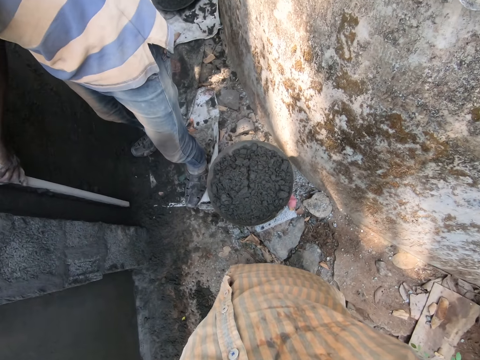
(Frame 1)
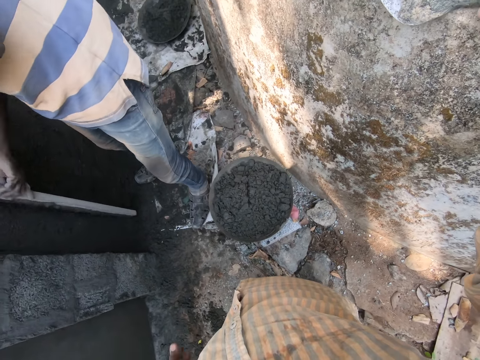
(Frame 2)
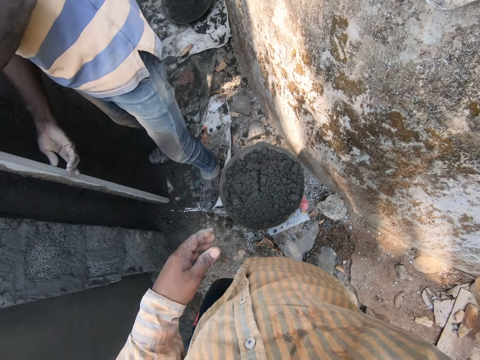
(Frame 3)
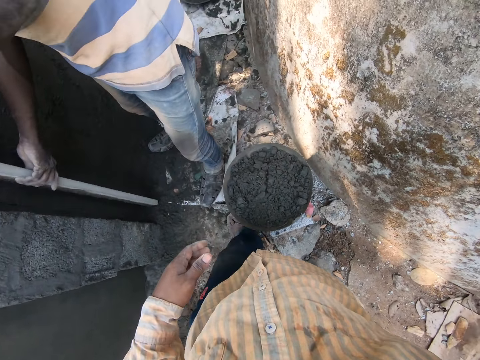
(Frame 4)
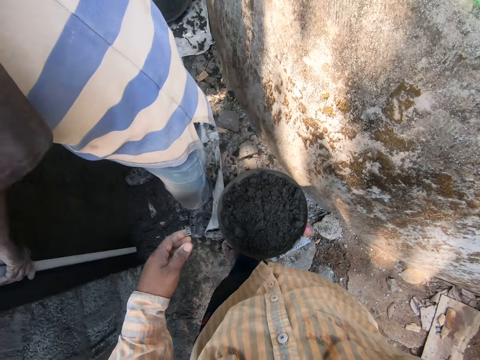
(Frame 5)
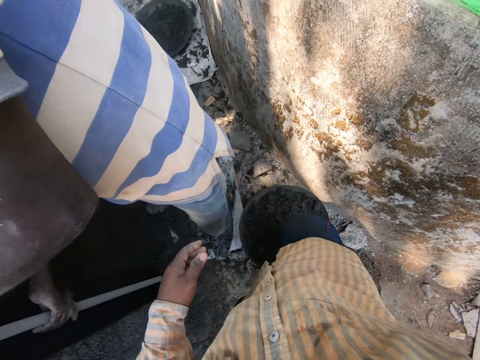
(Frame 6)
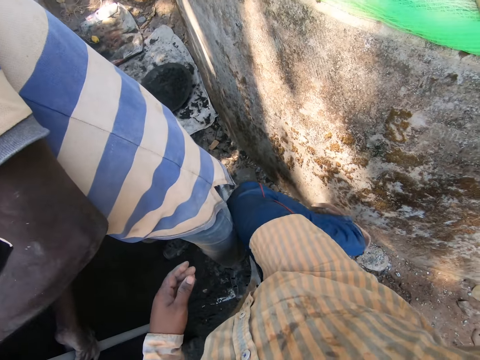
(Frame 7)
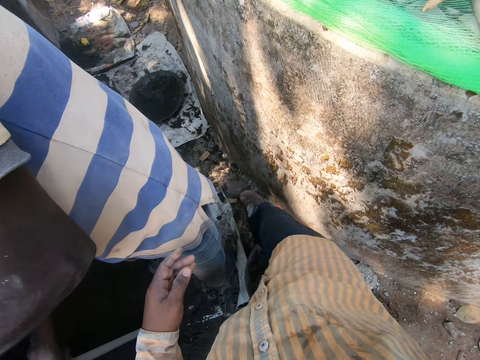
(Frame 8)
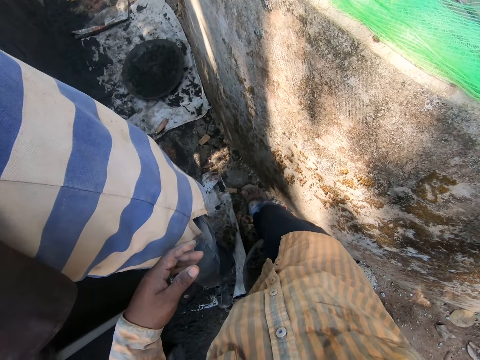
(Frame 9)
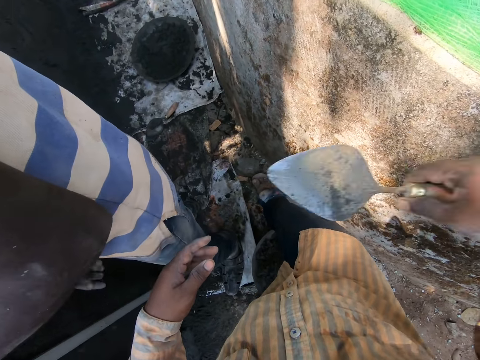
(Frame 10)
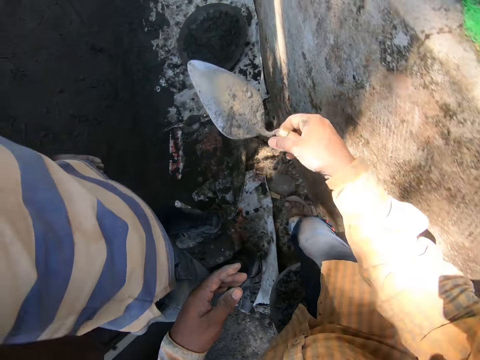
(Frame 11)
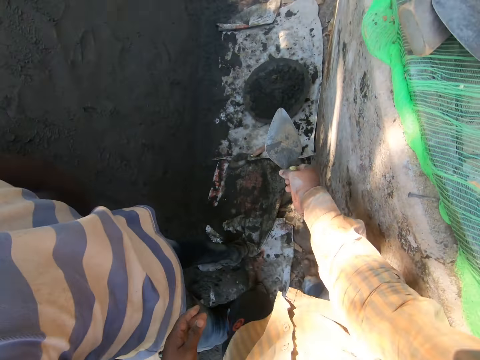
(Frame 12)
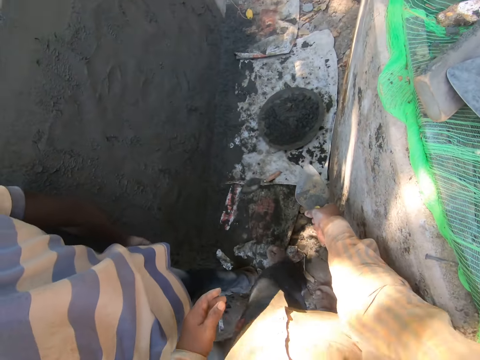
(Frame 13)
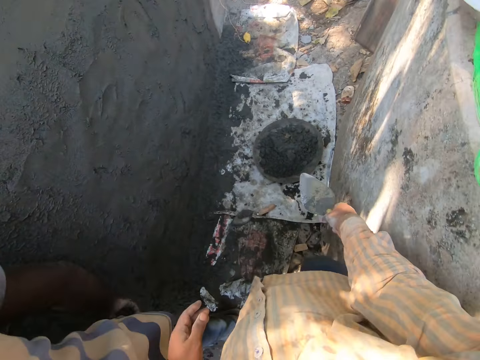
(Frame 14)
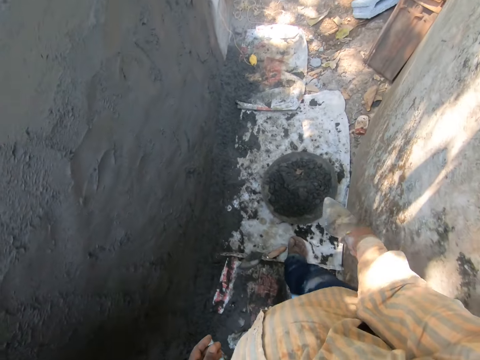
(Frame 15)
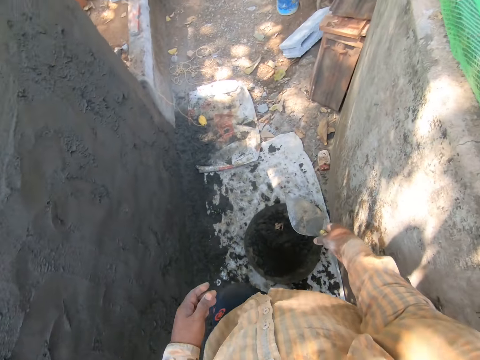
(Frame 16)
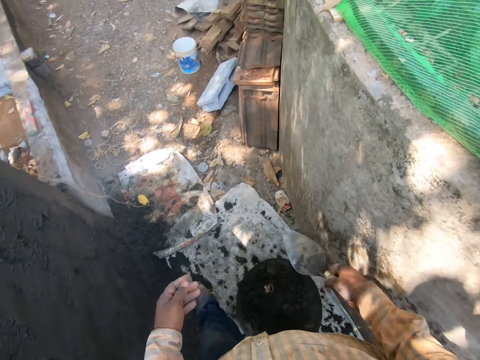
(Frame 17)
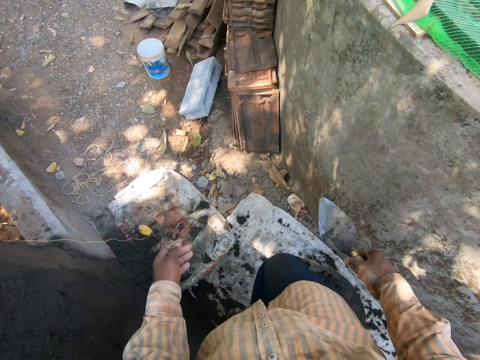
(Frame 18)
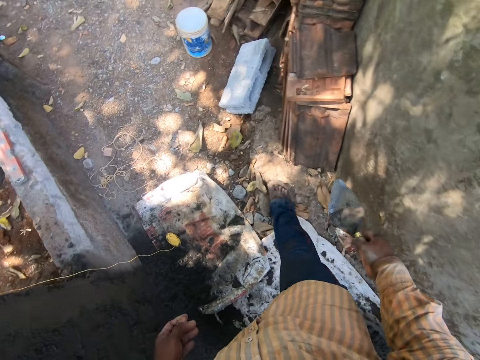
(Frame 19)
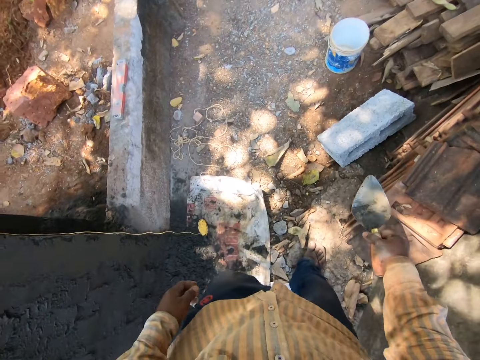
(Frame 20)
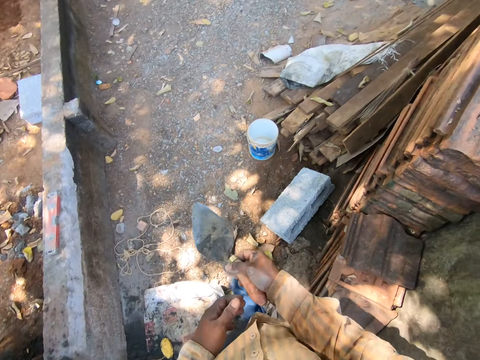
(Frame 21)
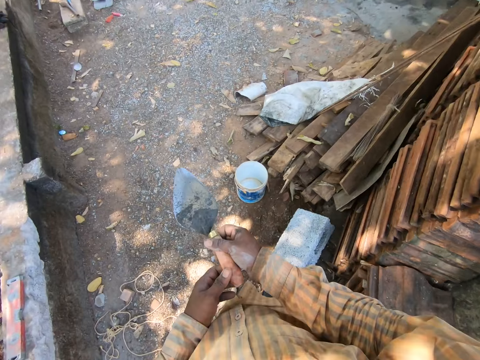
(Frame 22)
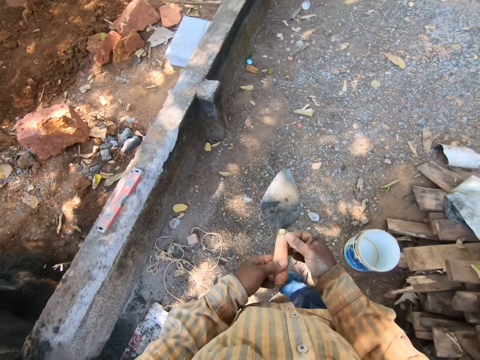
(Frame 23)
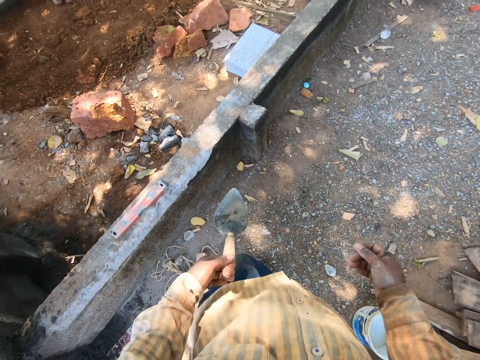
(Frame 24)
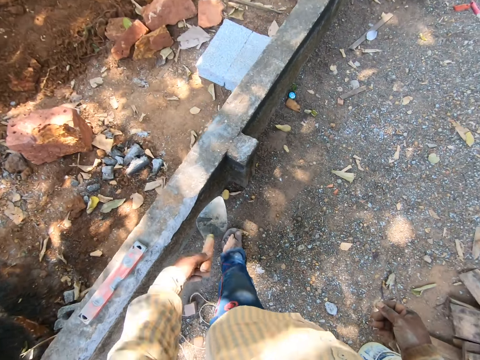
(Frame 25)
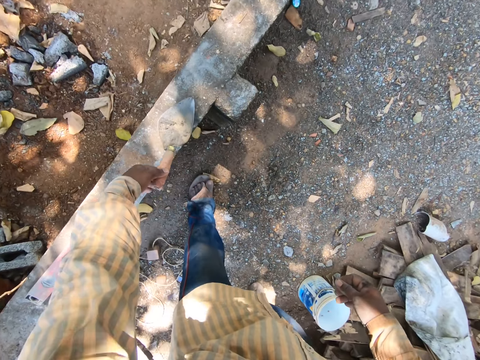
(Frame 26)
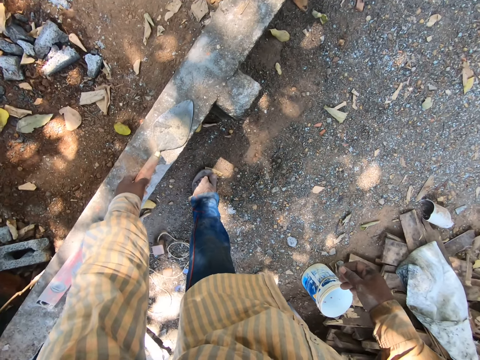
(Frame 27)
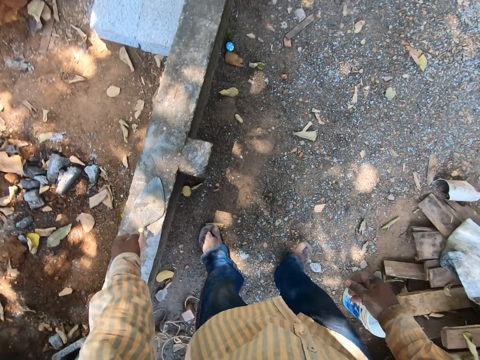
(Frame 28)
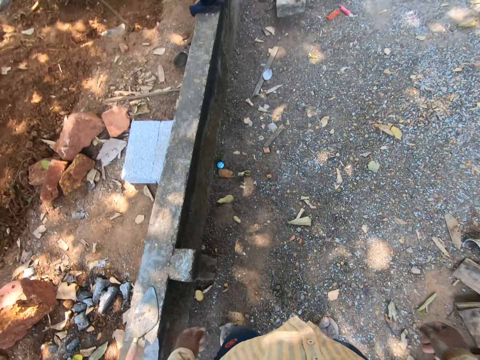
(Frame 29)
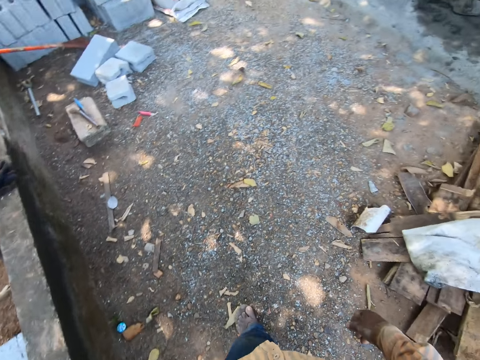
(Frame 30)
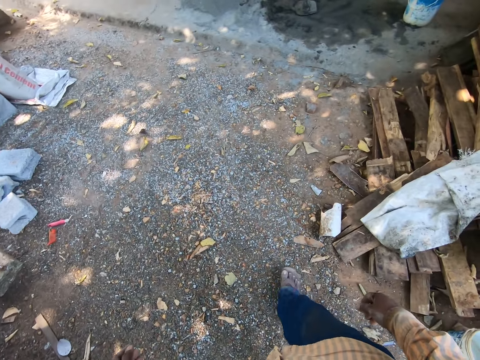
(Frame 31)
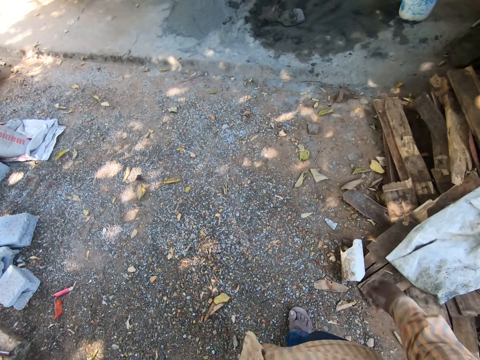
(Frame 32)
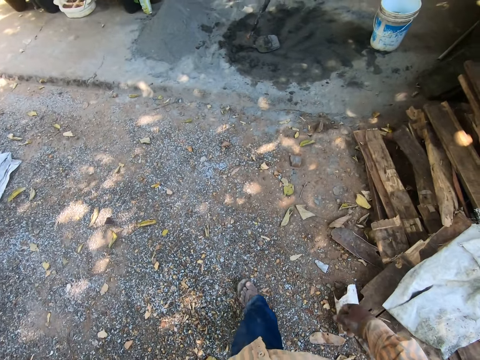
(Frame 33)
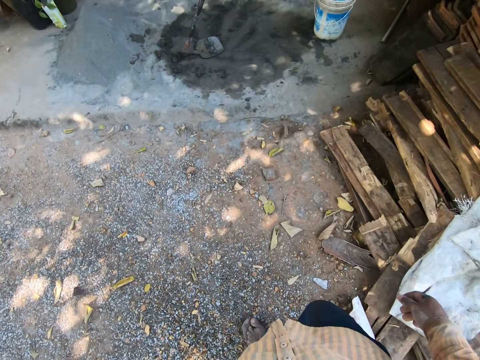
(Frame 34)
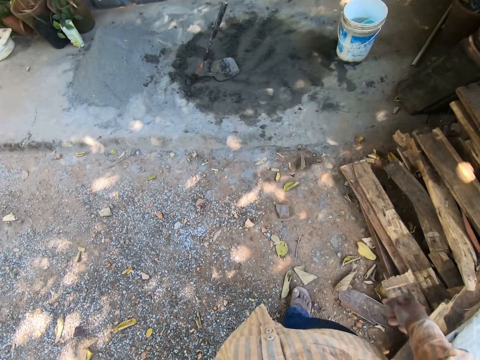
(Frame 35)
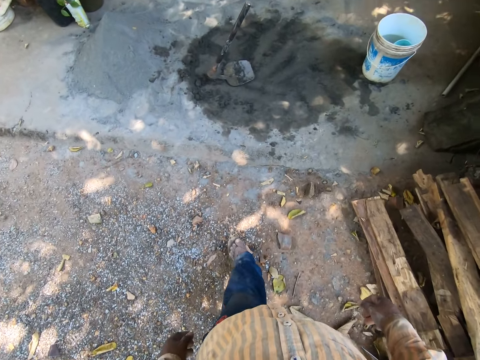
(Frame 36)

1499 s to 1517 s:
The camera wearer walks past a man. He passes the trowel in his right hand to his left hand. He drops the trowel in his left hand on the slab. He walks around.

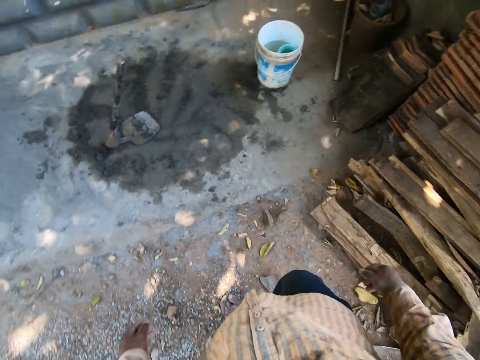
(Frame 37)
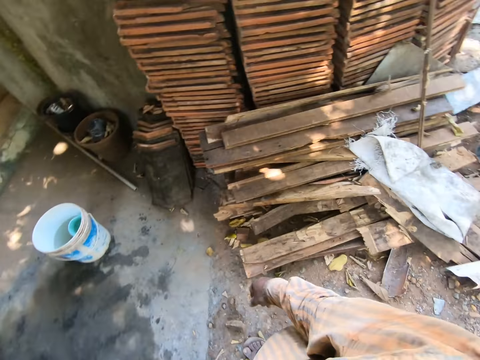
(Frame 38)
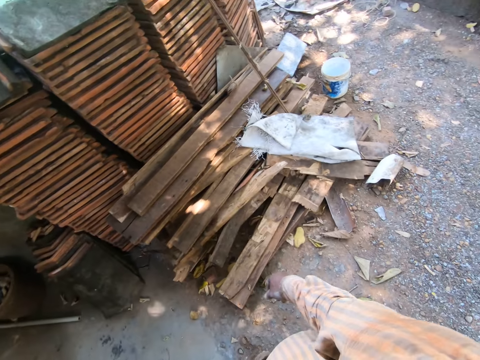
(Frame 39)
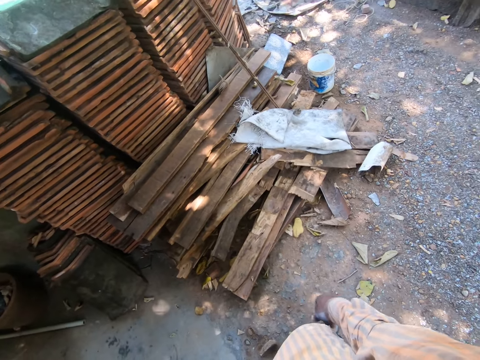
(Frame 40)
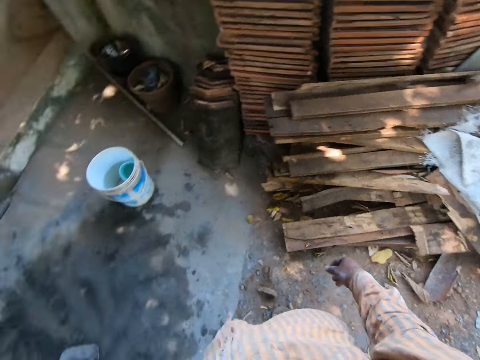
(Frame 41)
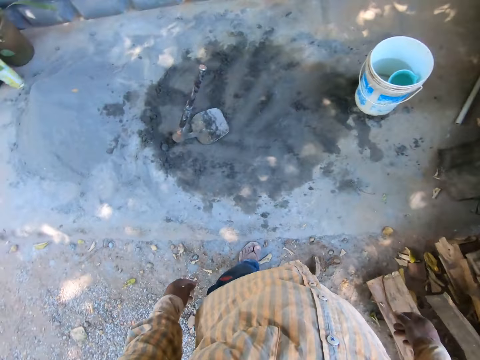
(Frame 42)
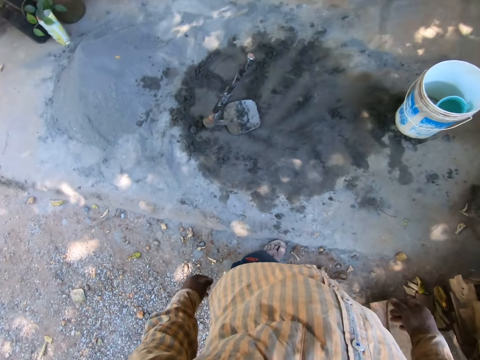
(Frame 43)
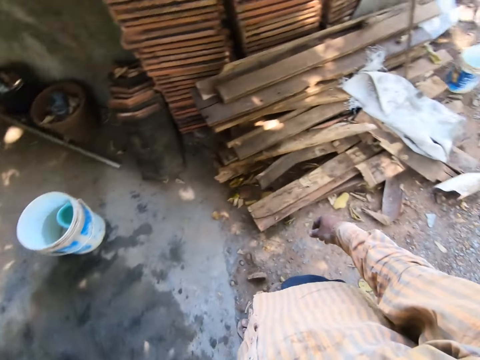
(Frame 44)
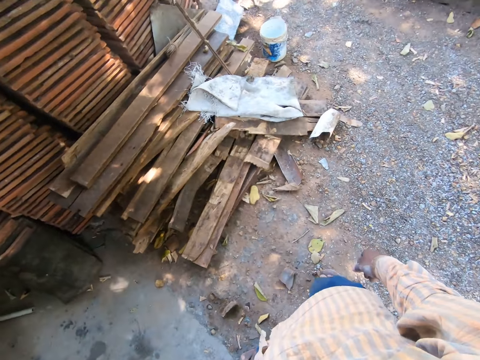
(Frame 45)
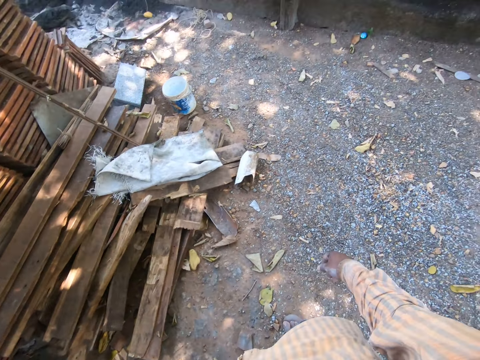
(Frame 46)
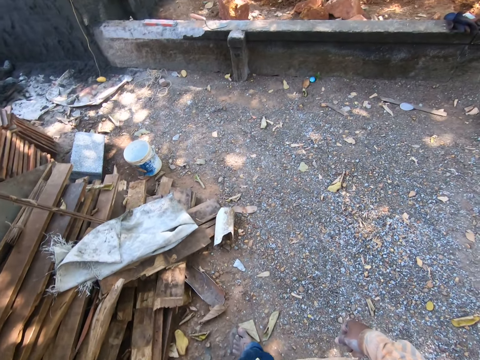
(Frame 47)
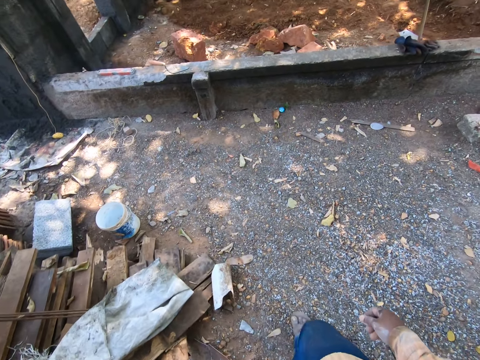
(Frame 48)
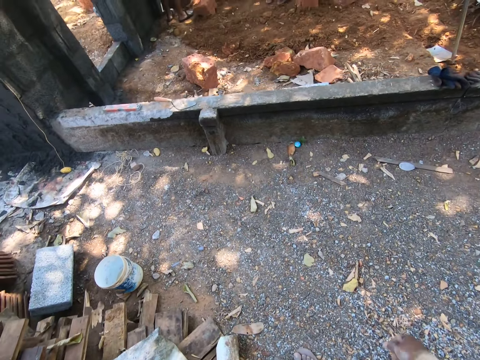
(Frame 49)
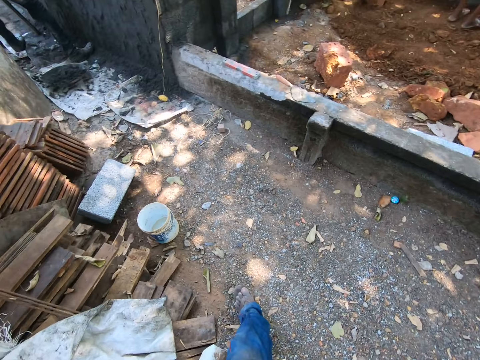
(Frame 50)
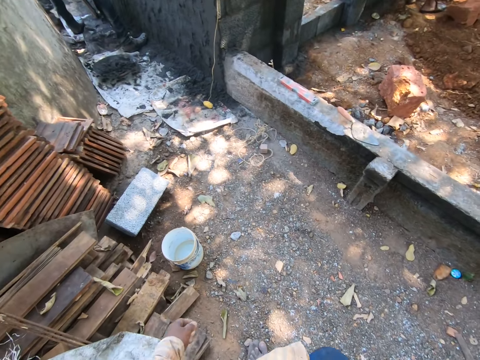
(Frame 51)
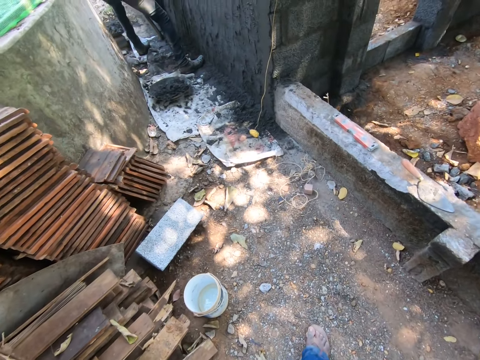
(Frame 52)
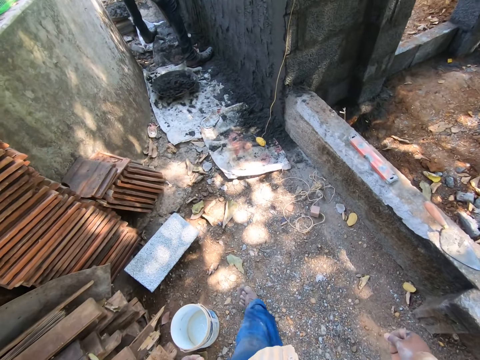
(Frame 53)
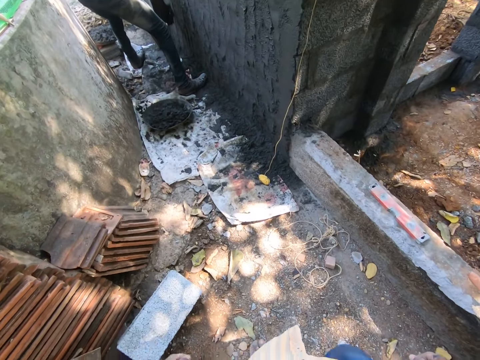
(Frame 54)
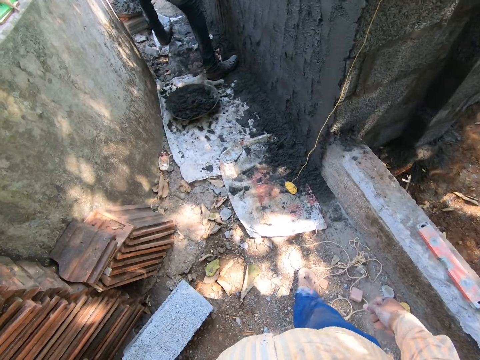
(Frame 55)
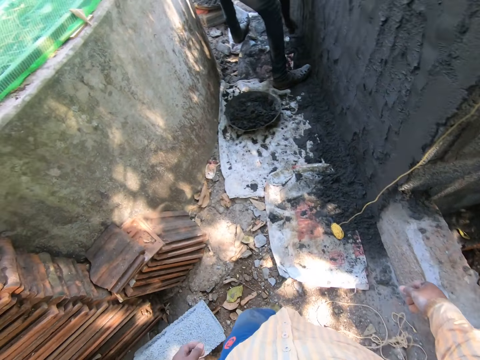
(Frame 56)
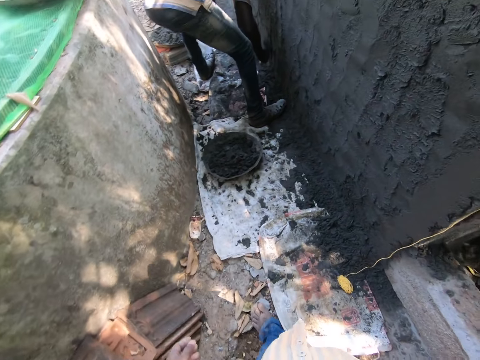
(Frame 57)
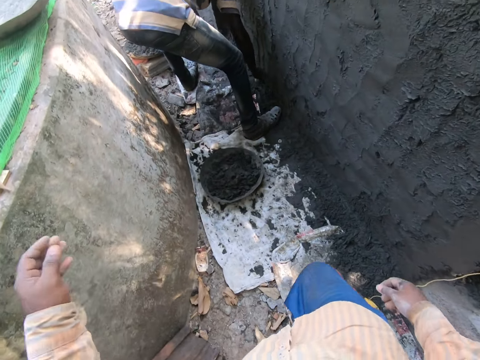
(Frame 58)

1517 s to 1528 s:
The camera wearer looks around. They walk around.
